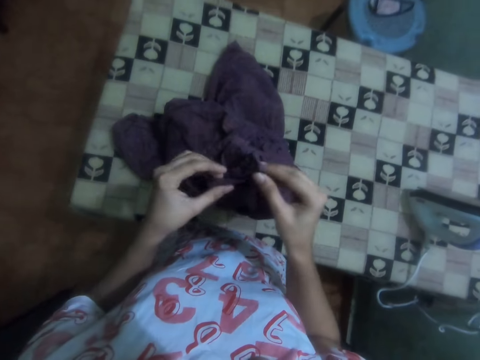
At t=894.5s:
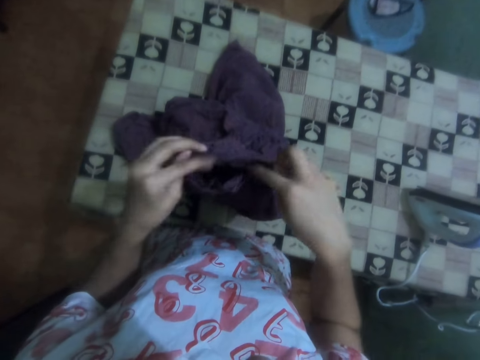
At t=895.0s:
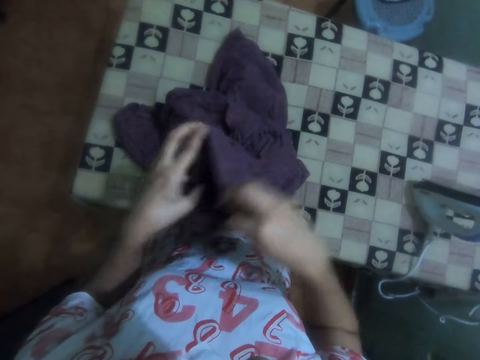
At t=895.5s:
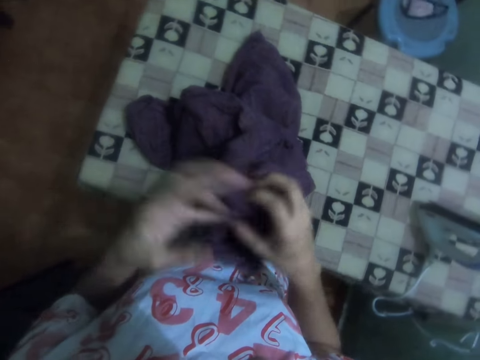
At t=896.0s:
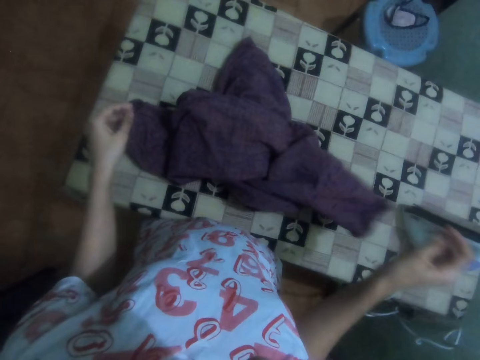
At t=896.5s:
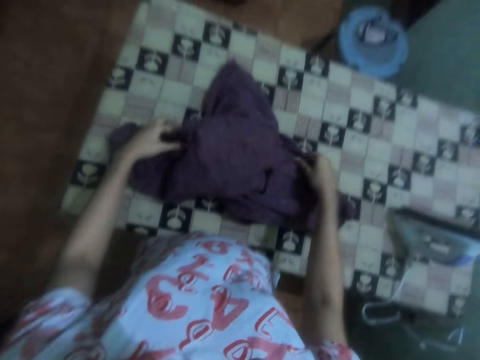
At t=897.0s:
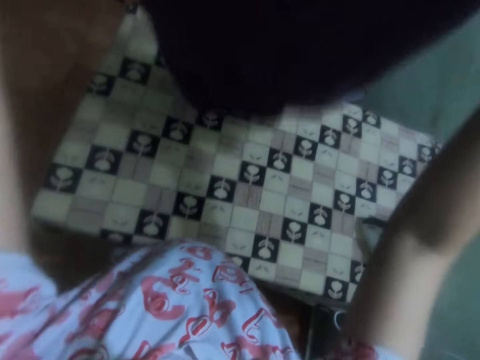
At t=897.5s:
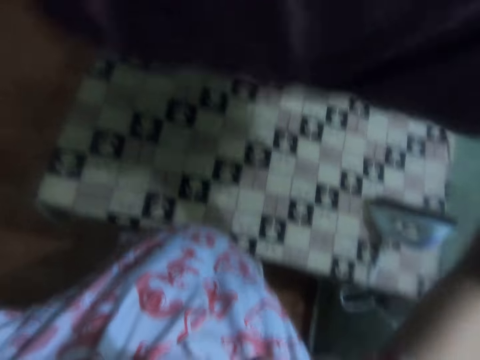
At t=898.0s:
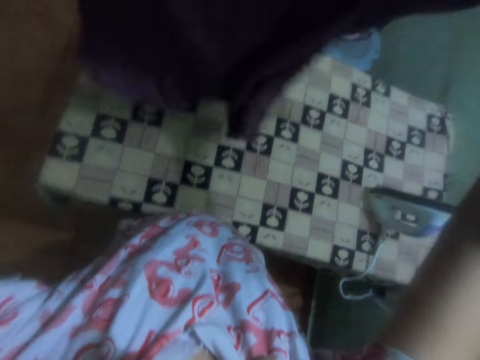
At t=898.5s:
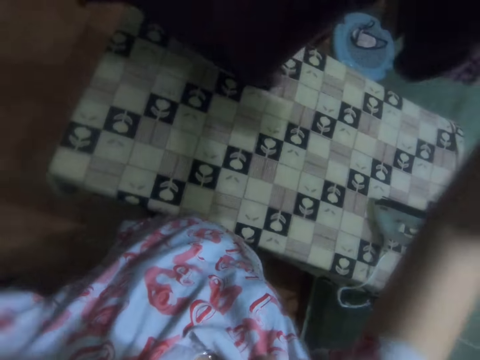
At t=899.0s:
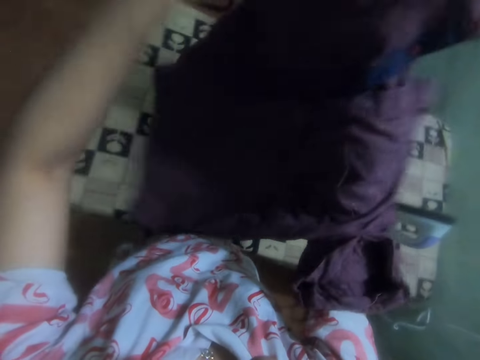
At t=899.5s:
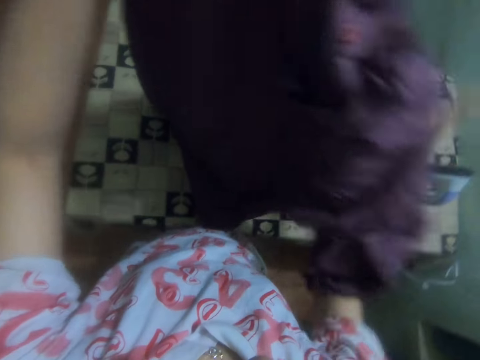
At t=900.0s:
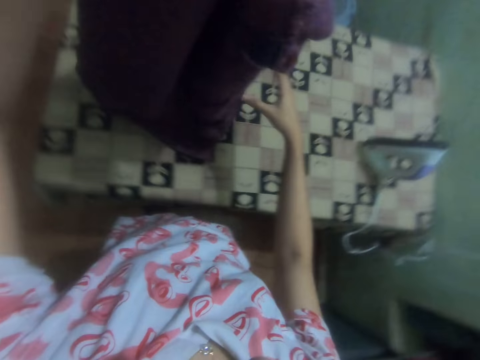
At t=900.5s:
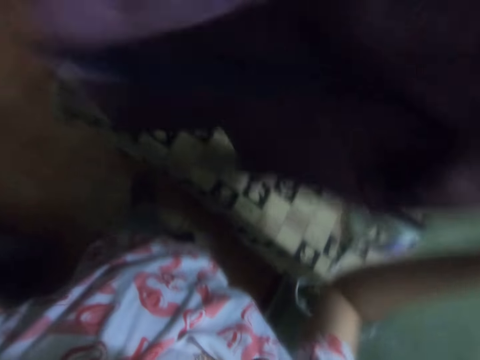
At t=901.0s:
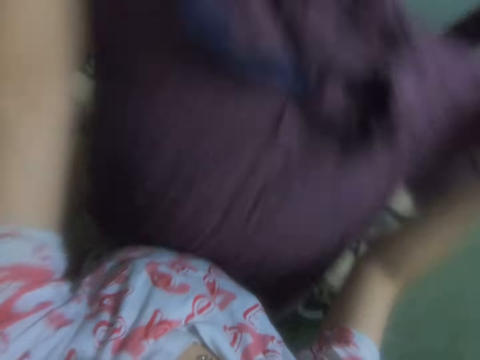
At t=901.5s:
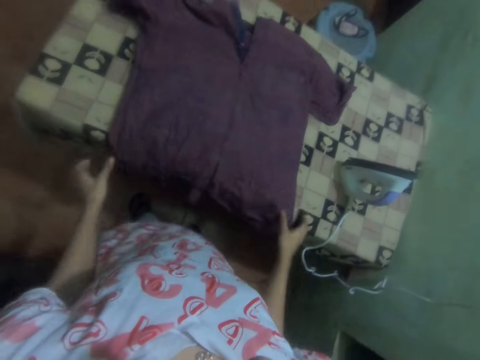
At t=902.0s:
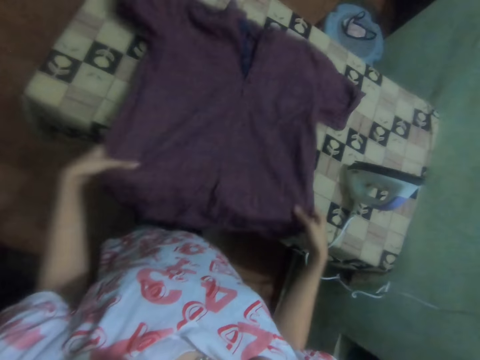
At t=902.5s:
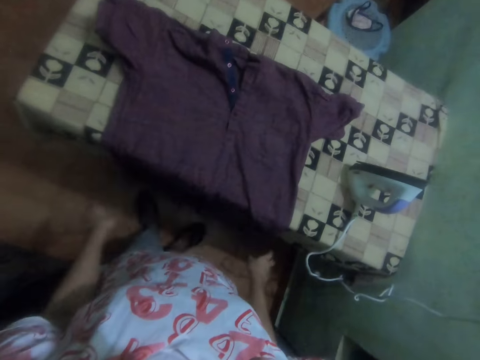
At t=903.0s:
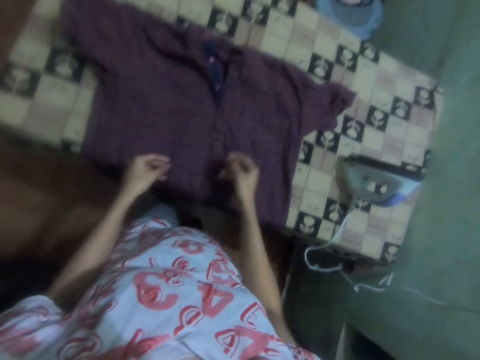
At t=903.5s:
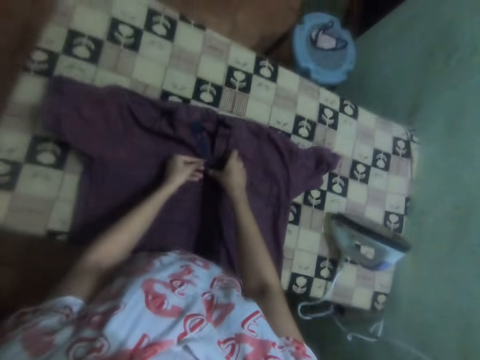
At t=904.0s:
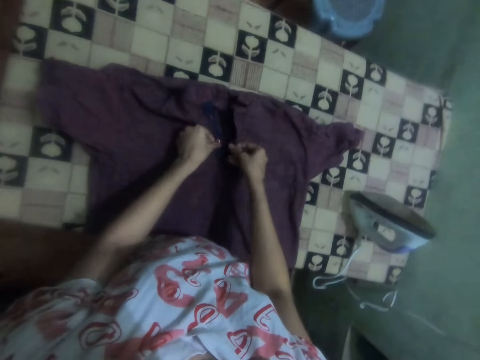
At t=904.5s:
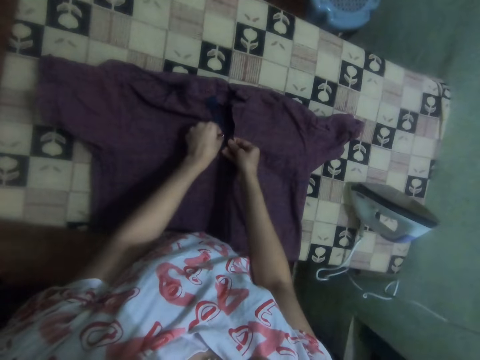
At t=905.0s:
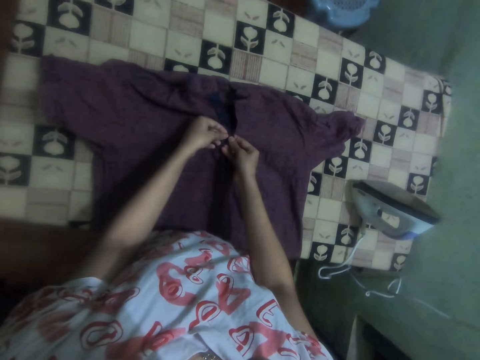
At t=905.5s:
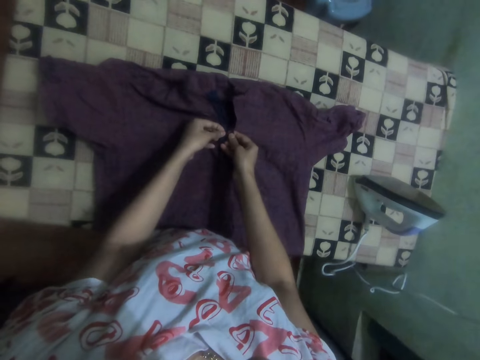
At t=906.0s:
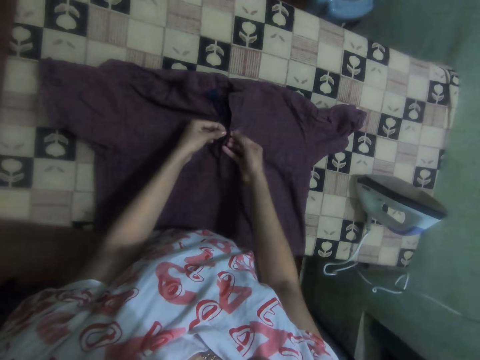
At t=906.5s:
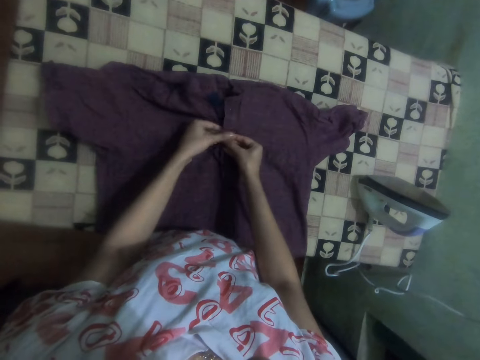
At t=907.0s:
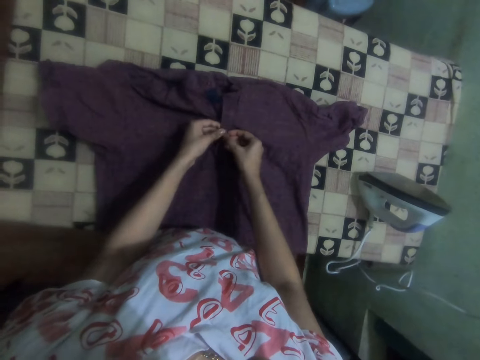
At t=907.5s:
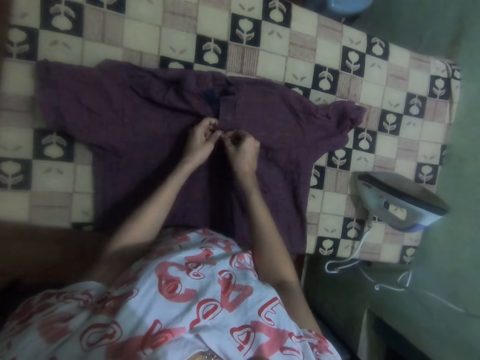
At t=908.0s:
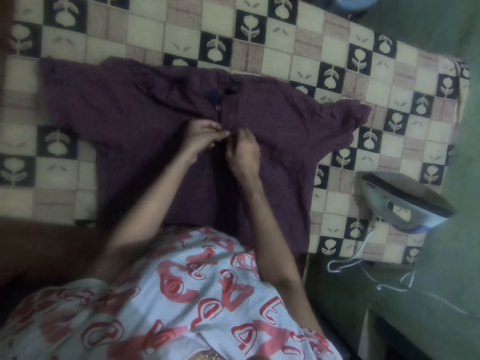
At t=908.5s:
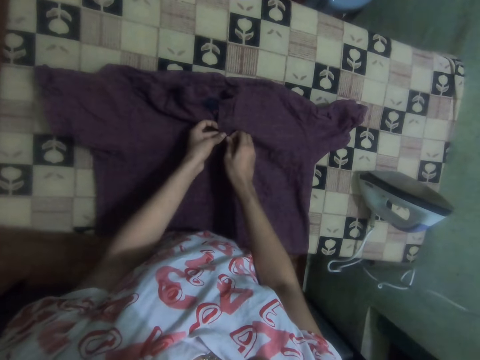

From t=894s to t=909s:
The camera wearer picks up a shirt on the table. She shakes the shirt. She turns the shirt around. She places the shirt on the table. She pulls the shirt on the table. She fastens a button with her hands.

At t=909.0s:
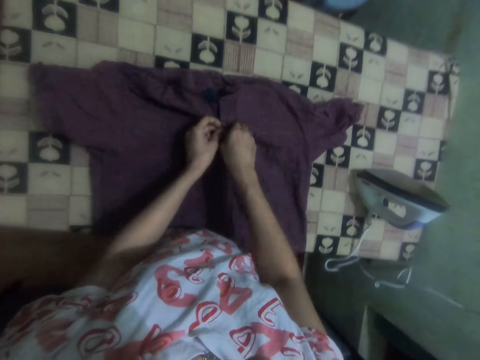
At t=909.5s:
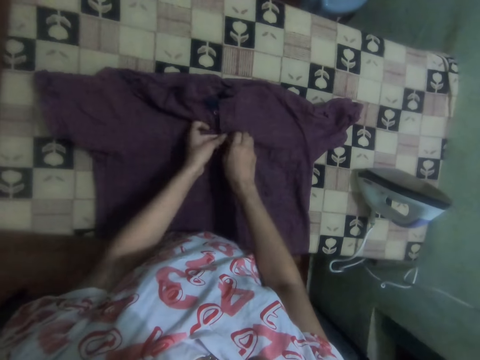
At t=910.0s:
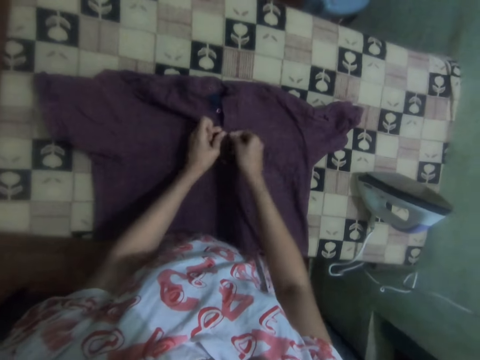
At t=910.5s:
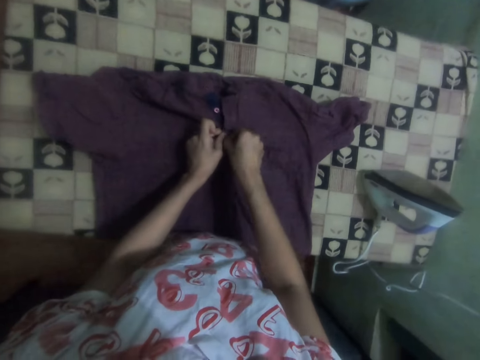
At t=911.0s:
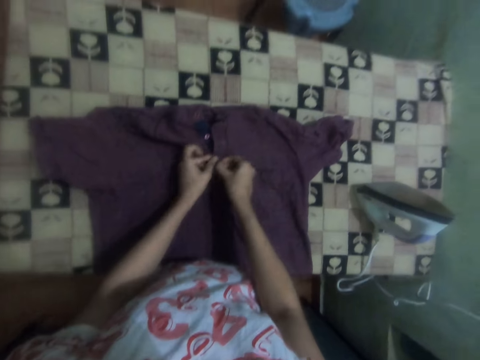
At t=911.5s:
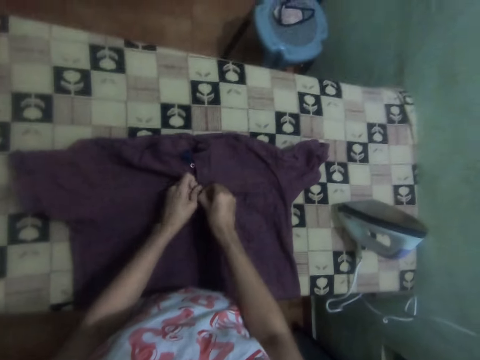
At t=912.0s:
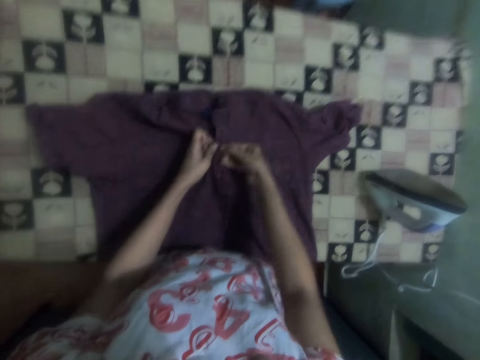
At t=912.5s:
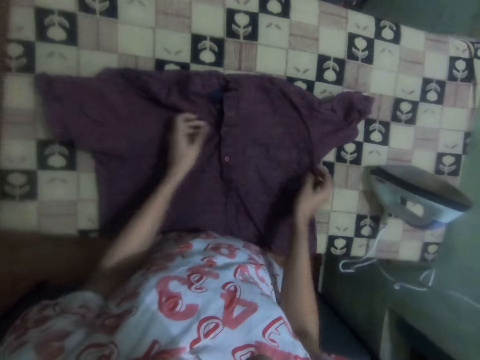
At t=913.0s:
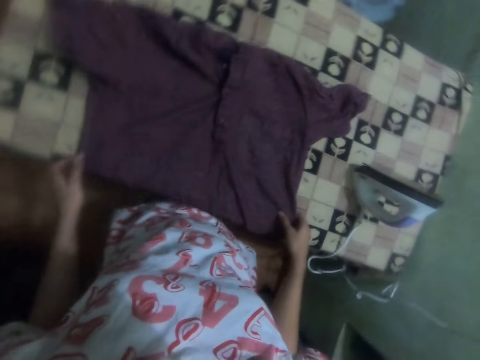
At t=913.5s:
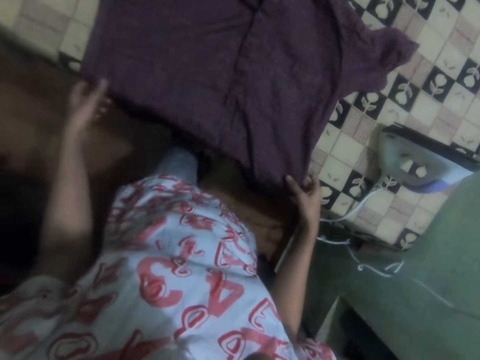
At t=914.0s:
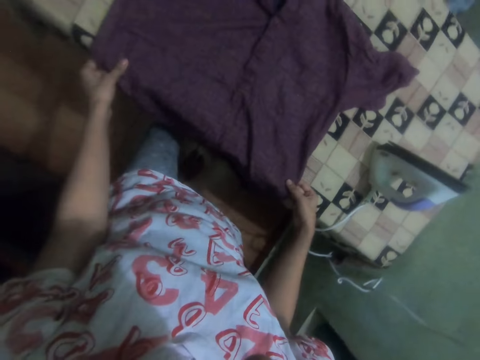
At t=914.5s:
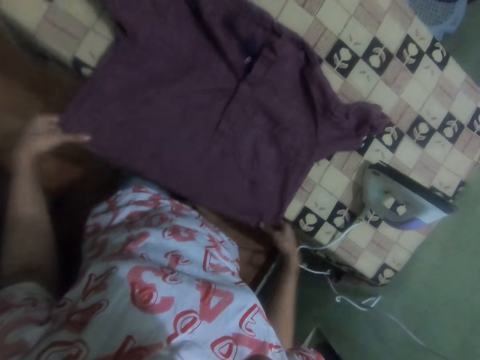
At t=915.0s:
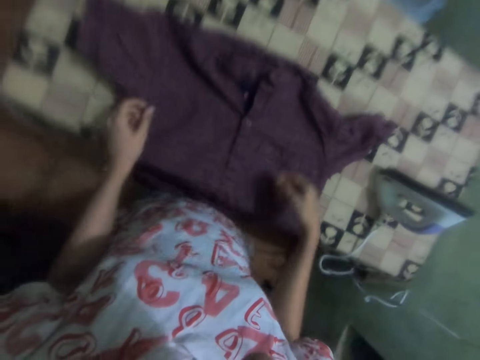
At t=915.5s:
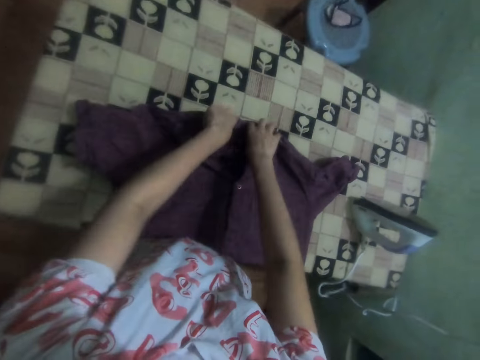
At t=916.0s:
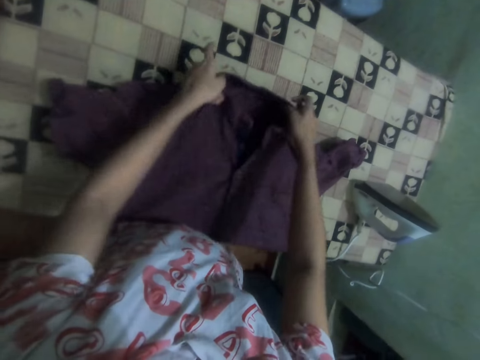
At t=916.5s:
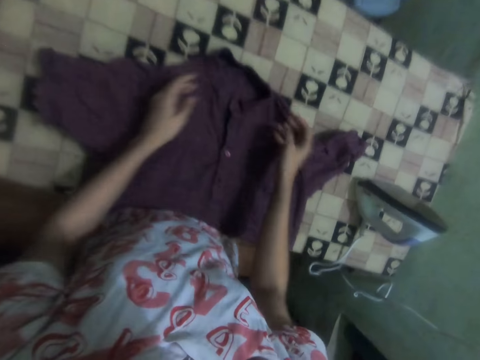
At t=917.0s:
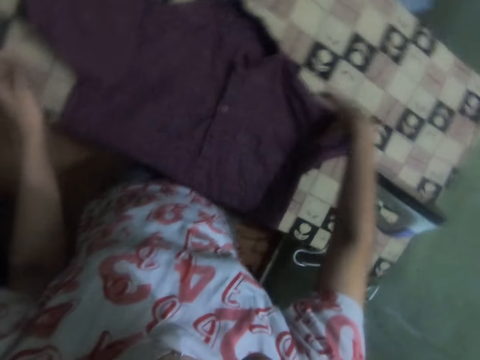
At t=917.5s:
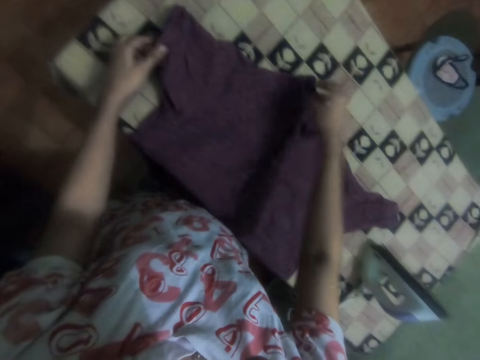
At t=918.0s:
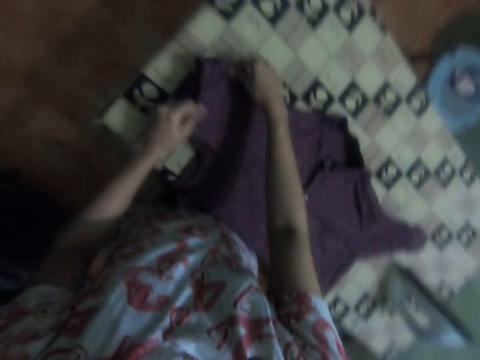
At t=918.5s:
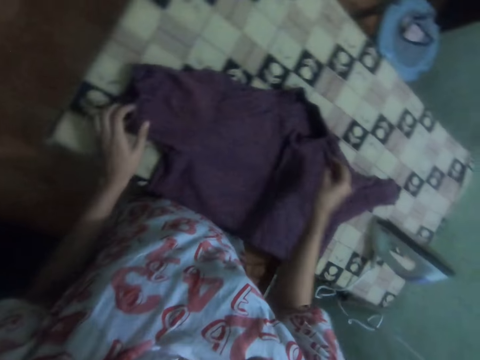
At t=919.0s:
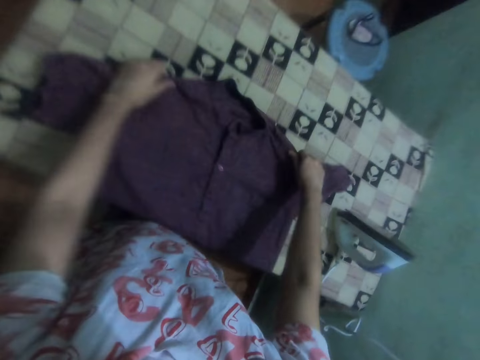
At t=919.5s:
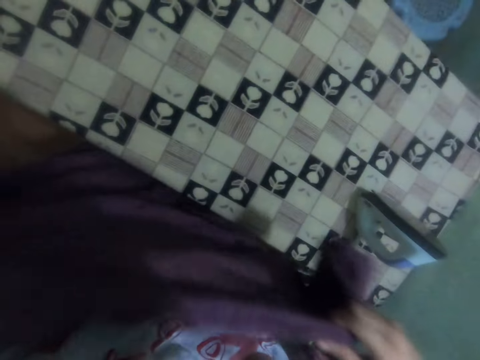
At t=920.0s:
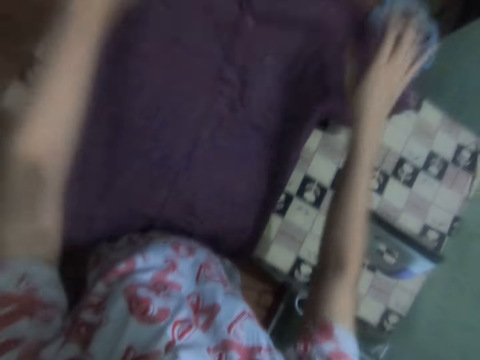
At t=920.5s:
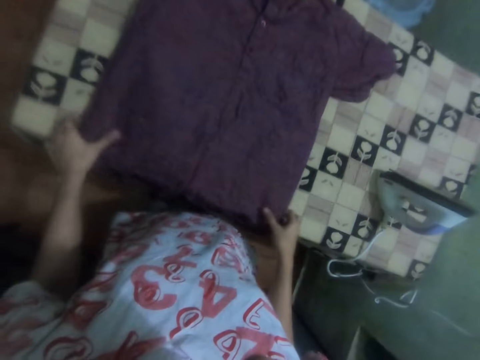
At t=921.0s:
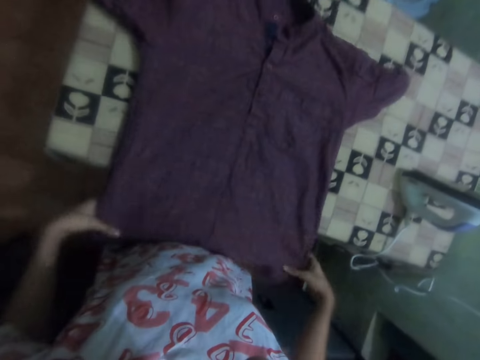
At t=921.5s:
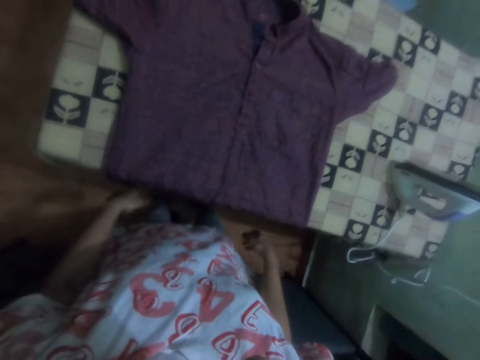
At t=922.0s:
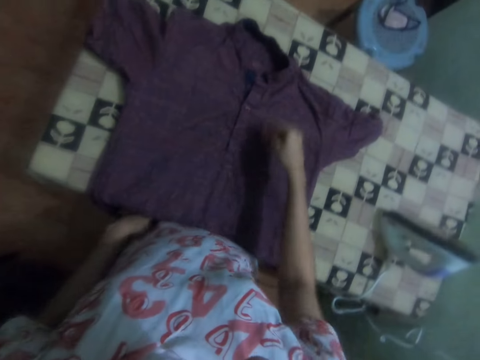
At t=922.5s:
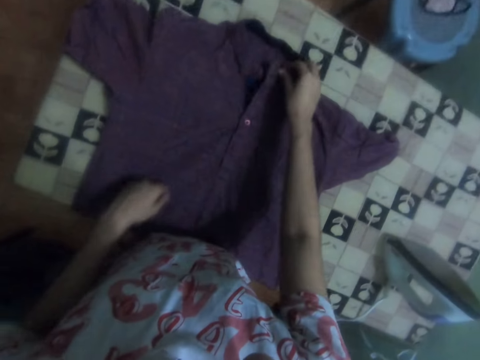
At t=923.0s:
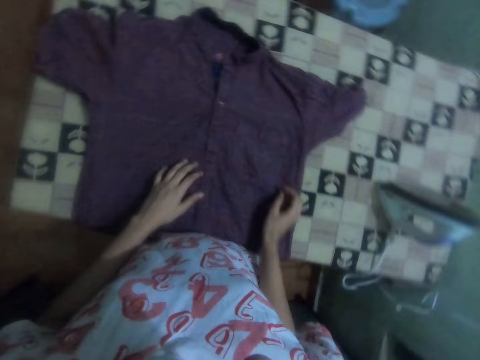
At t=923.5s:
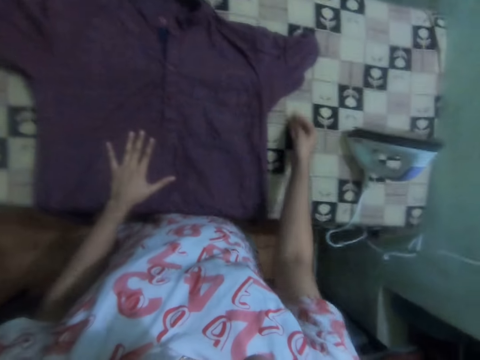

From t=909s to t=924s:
The camera wearer adjusts a shirt on the table. They pick up the shirt on the table. They drop the shirt on the table. They adjust the shirt on the table.
